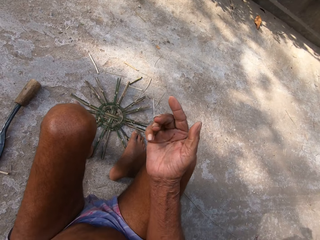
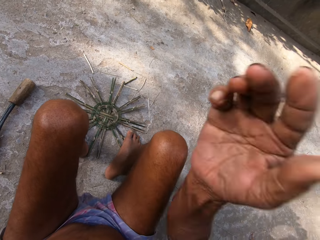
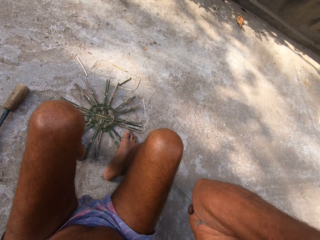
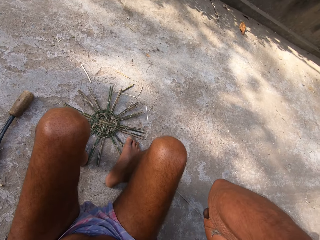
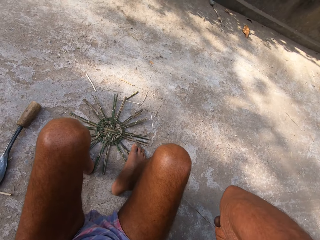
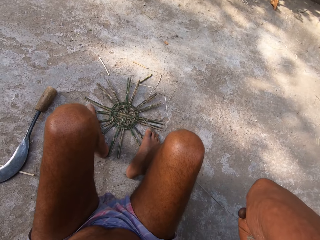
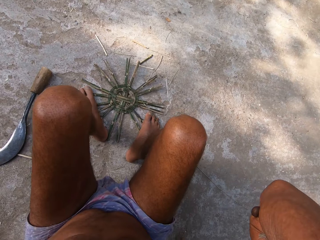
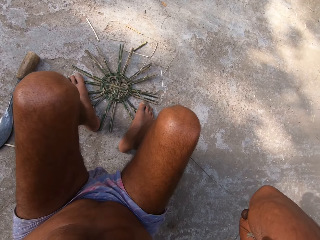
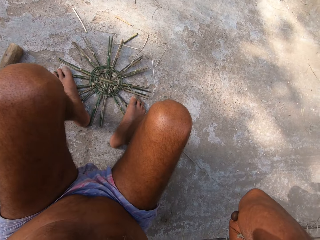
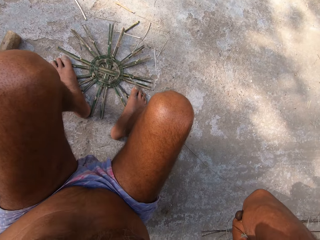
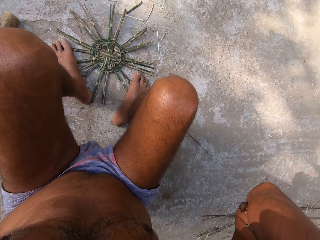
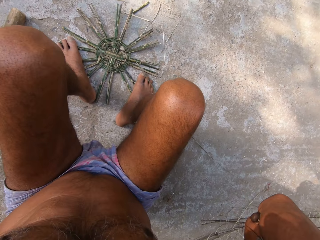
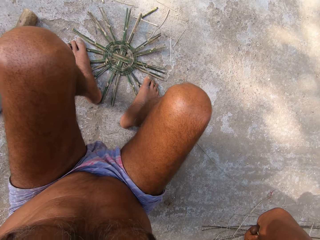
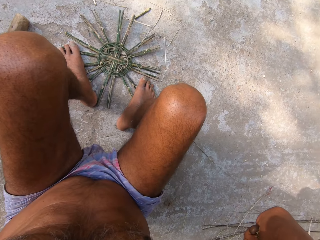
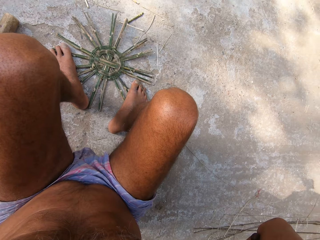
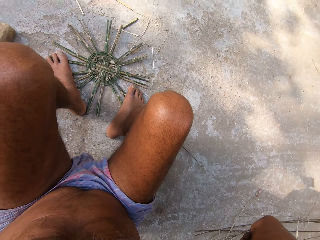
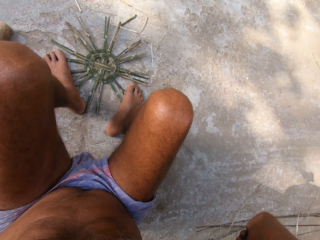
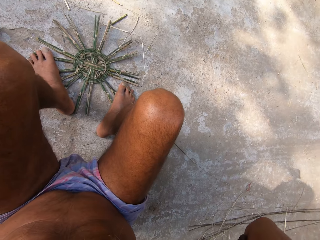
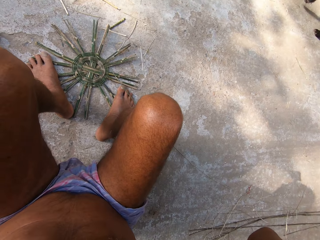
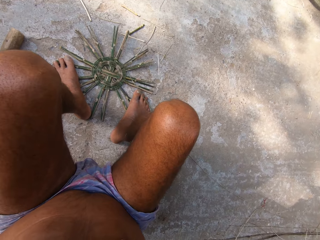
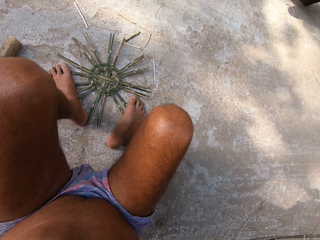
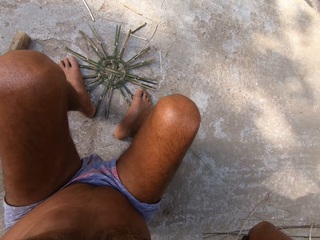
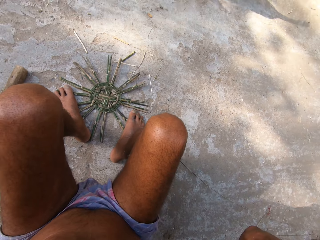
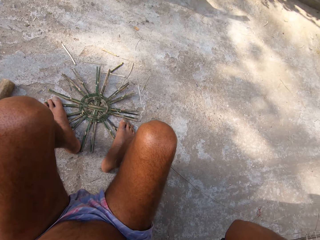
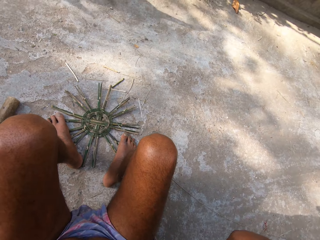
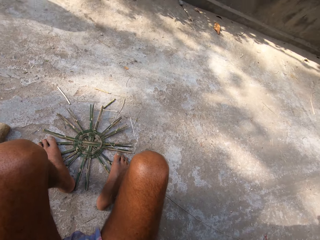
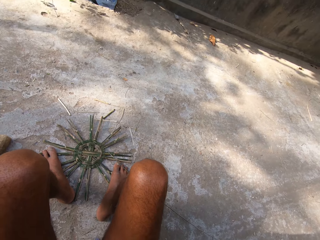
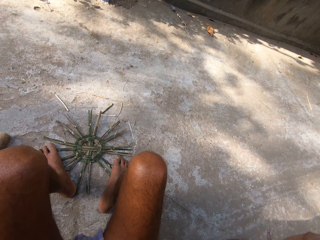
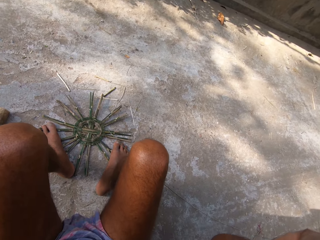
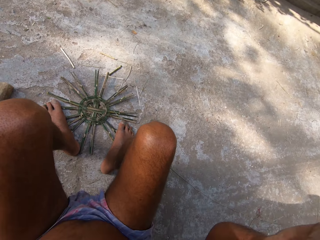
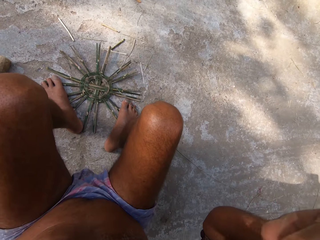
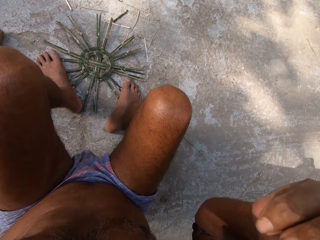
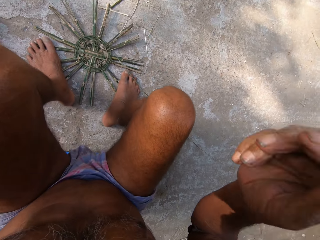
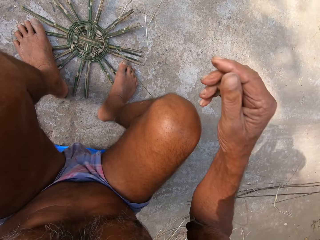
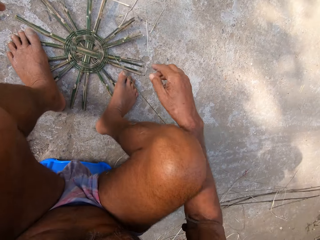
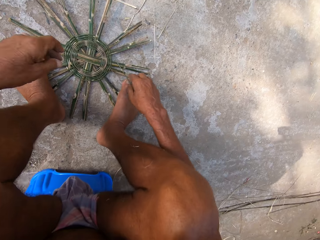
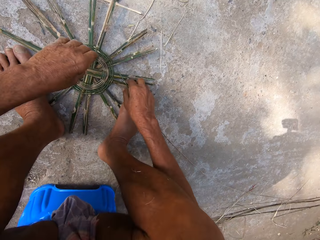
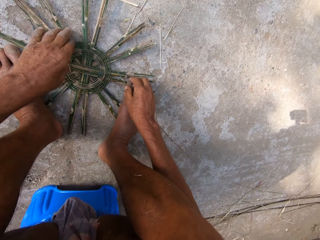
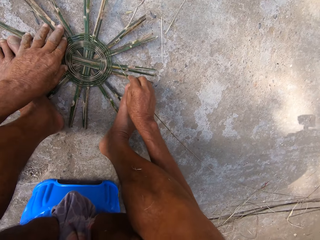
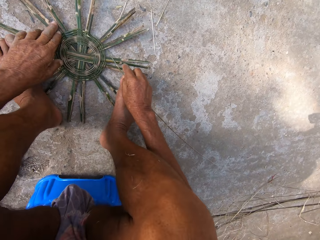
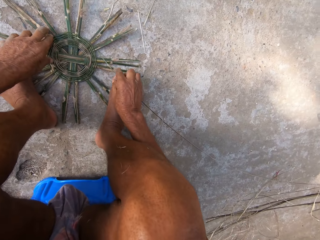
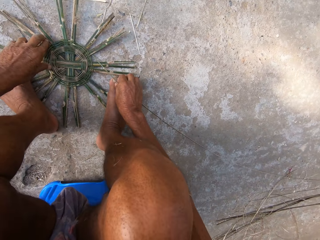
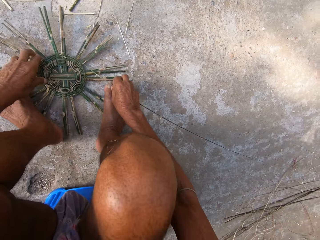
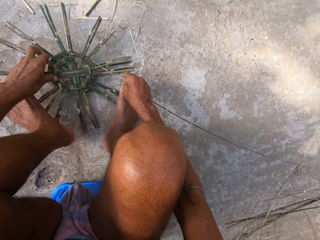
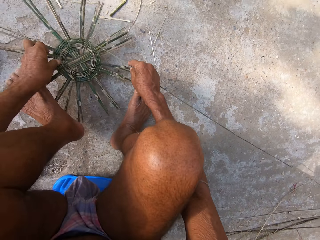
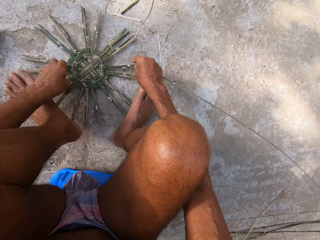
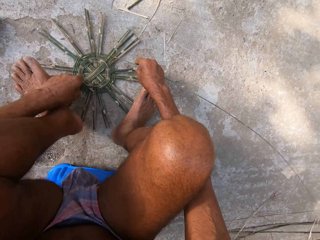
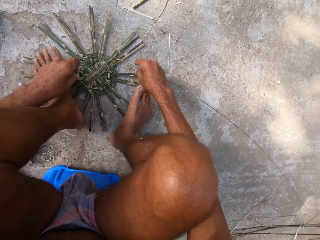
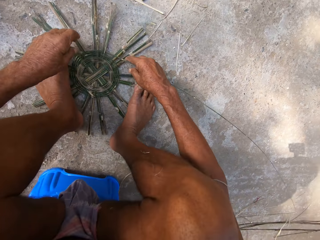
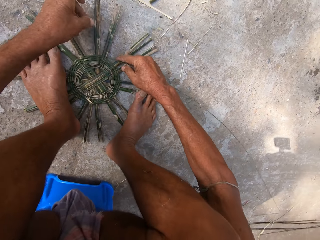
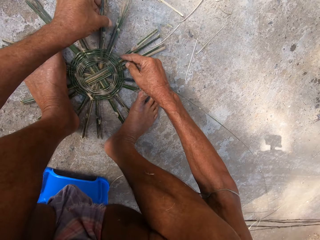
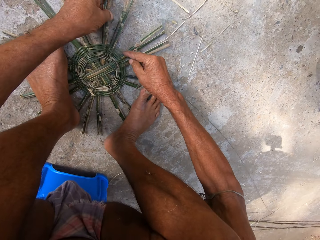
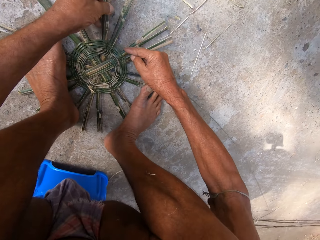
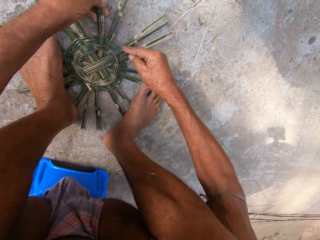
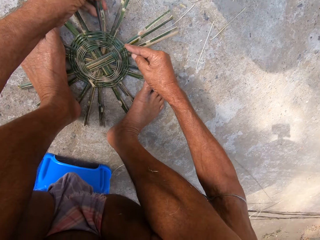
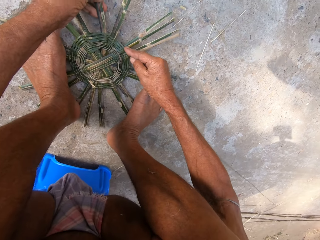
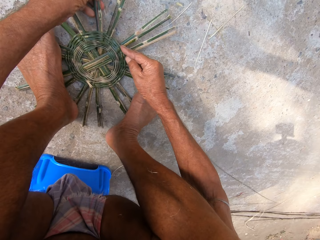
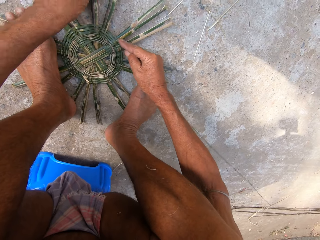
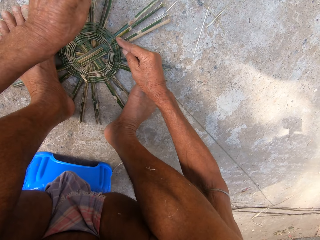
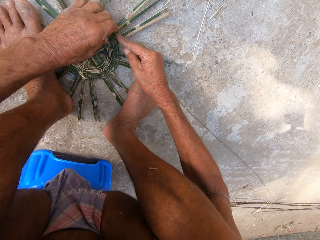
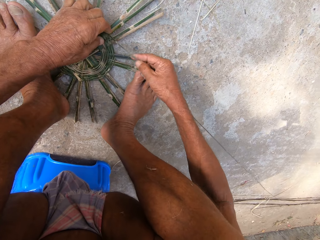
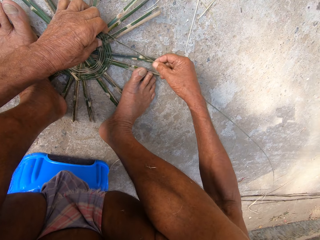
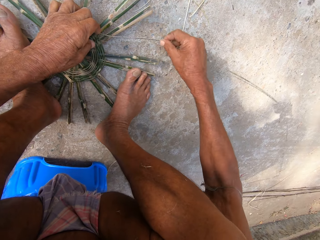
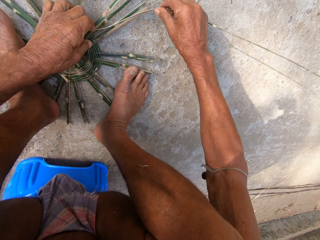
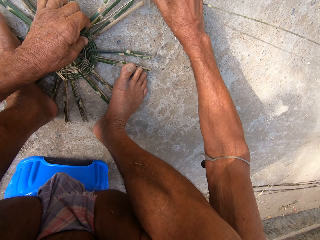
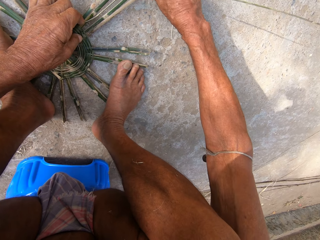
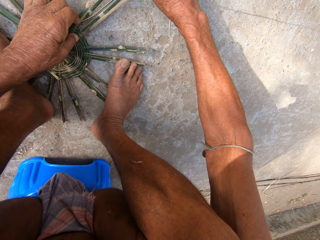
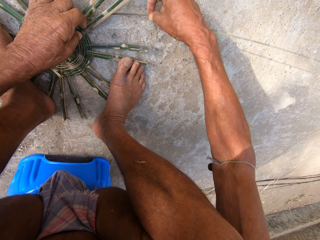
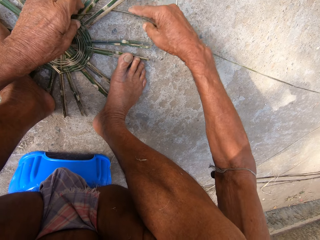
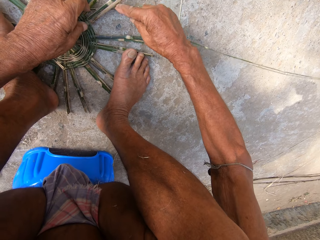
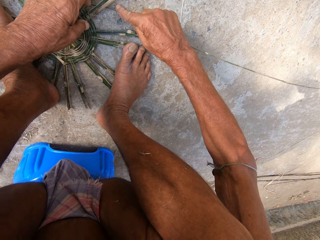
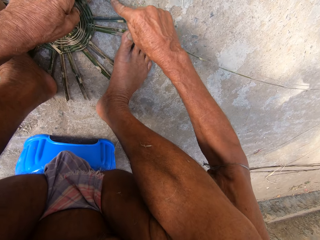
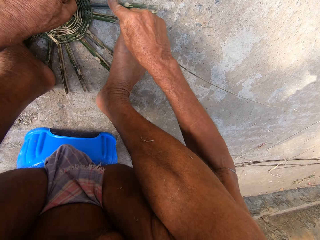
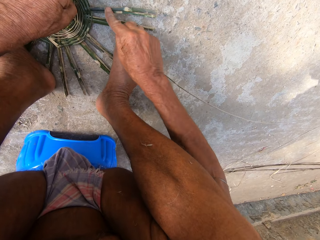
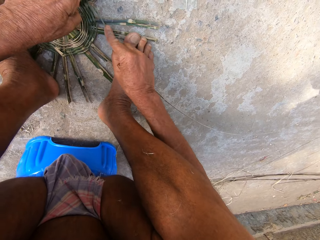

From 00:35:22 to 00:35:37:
The camera wearer adjusts the camera with his right hand. He moves the left hand. He does something with both hands. He holds a mat with both hands. He turns the basket base on the floor with his left hand. He places both legs on the basket base on the floor. He weaves the basket with the reed in both hands.

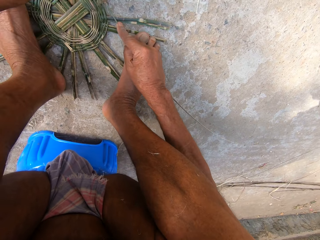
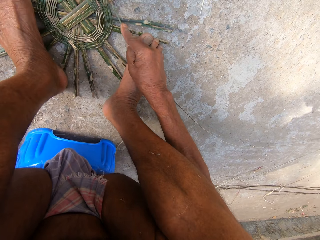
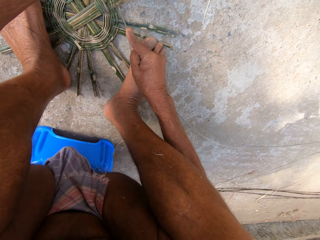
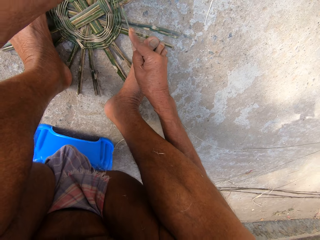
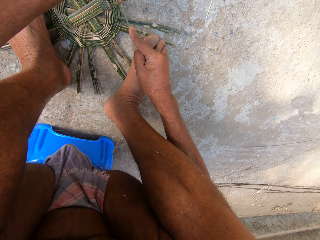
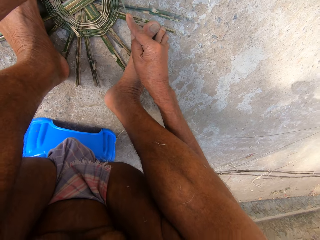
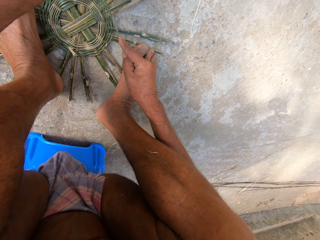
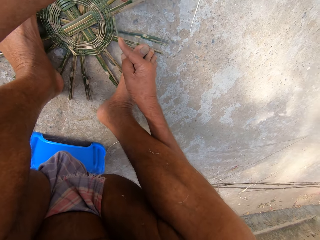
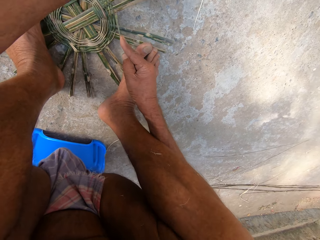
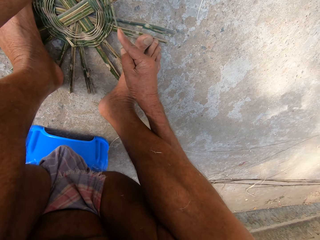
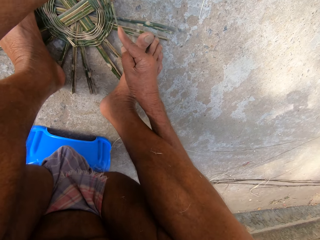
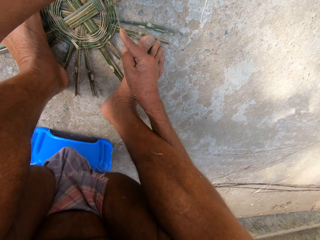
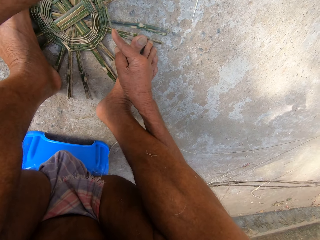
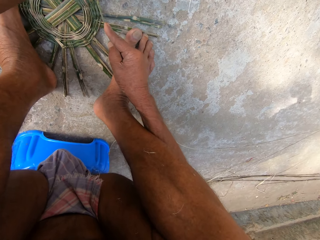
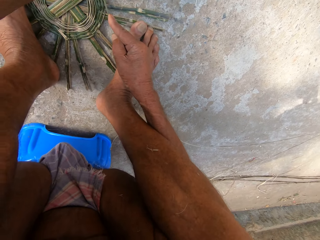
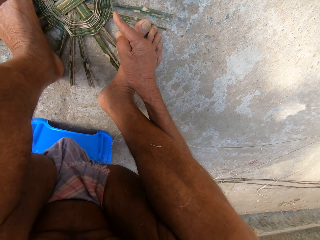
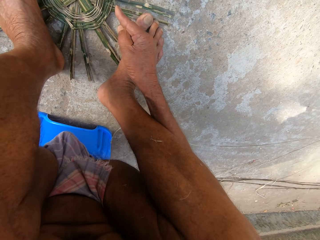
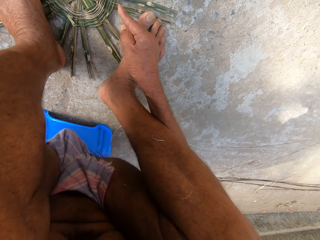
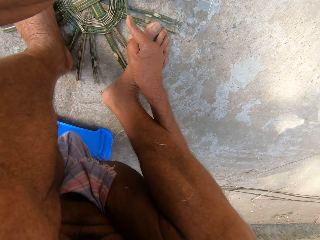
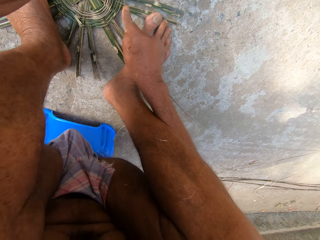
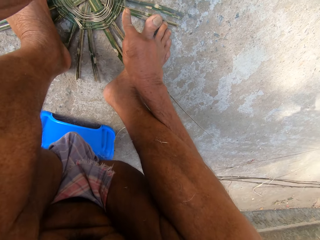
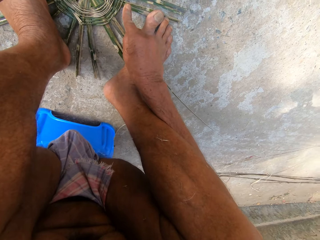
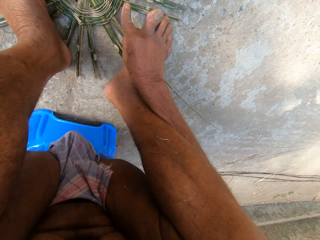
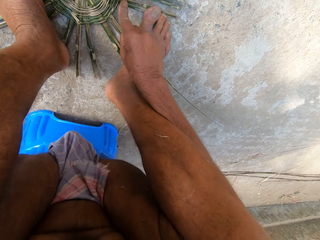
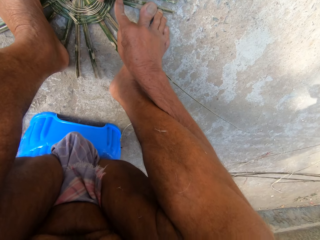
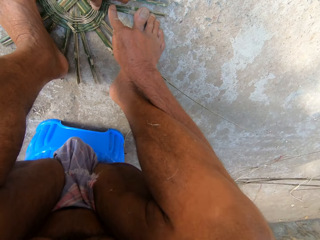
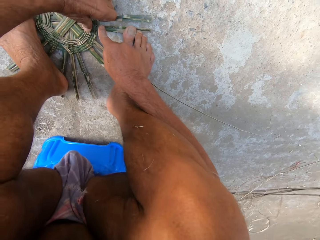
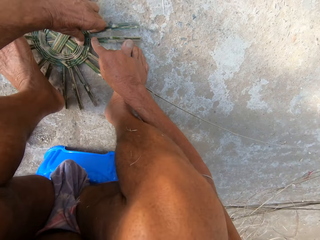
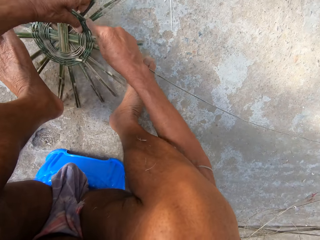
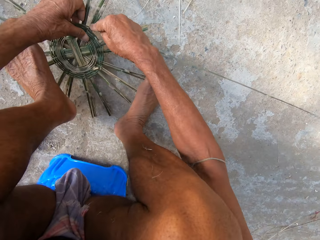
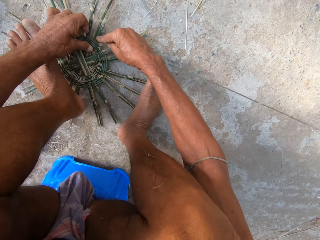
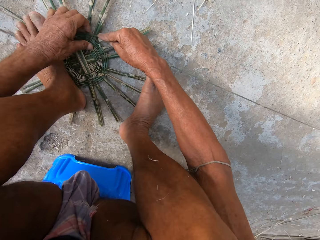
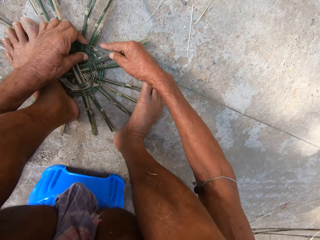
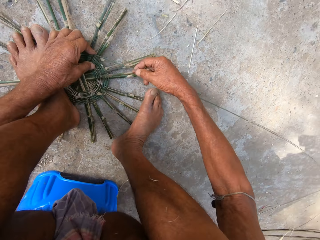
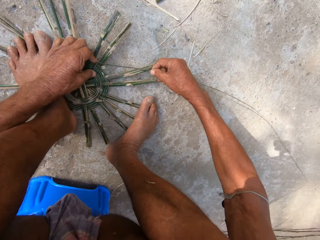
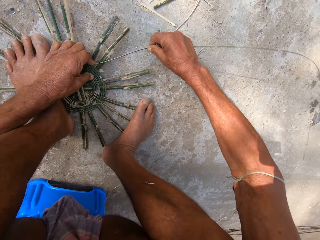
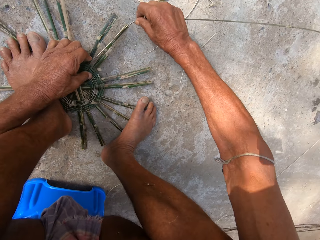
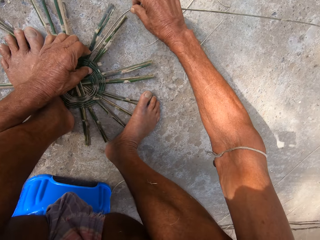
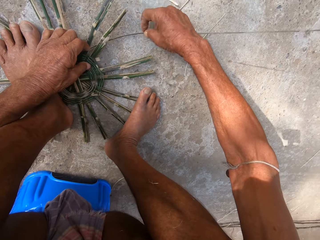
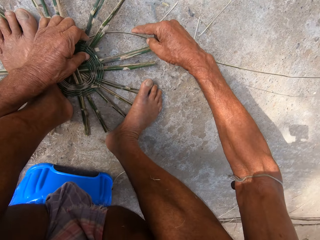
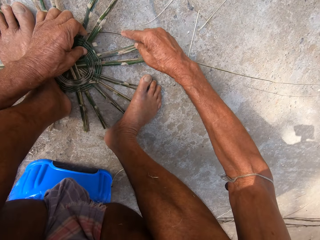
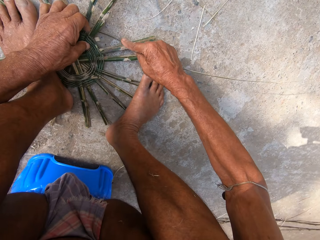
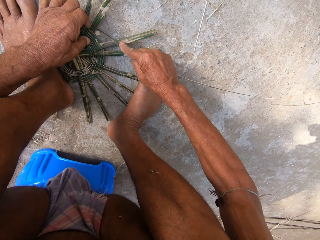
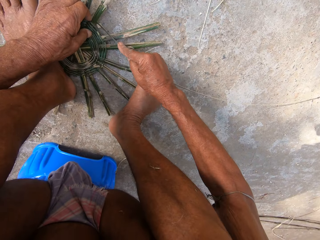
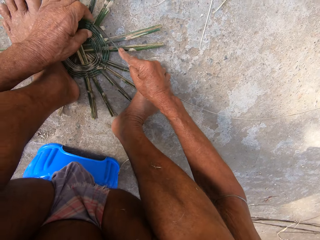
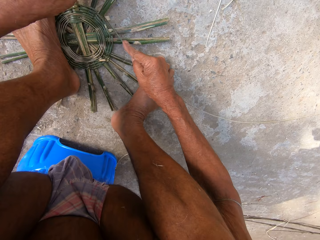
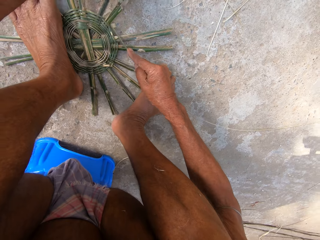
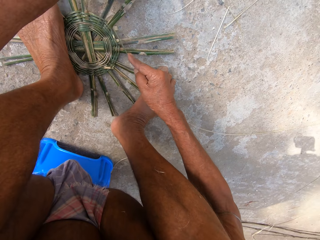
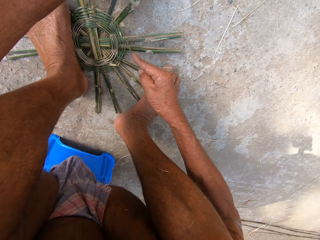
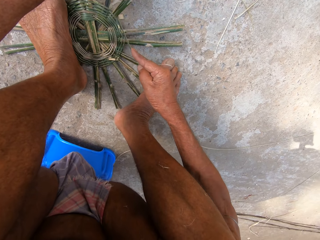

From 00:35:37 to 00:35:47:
The camera wearer turns the basket base on the floor with his left hand. He places both legs on the basket base on the floor. He weaves the basket with the reed in both hands.
